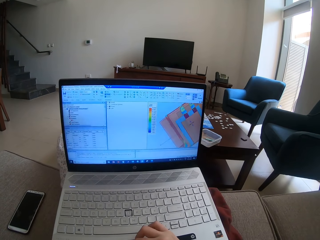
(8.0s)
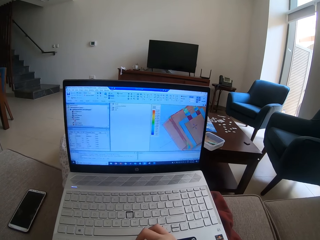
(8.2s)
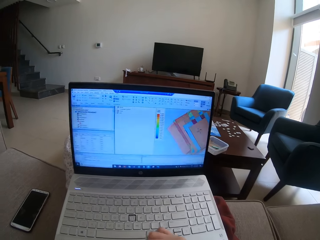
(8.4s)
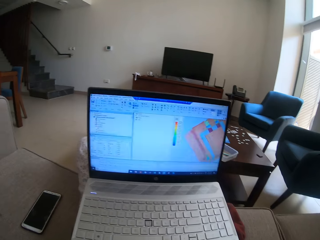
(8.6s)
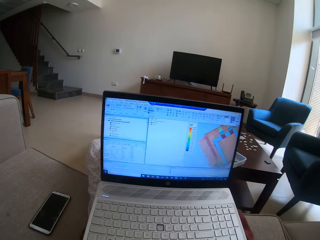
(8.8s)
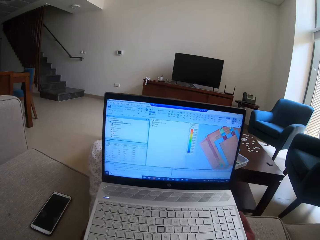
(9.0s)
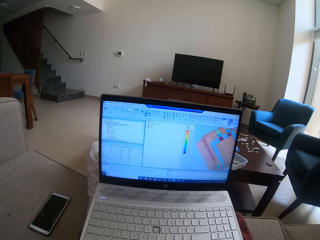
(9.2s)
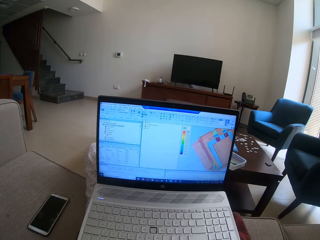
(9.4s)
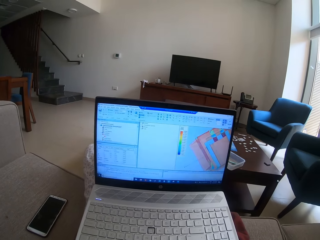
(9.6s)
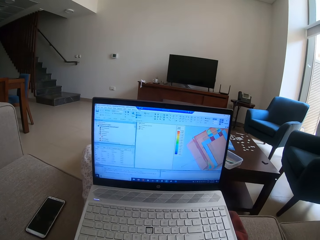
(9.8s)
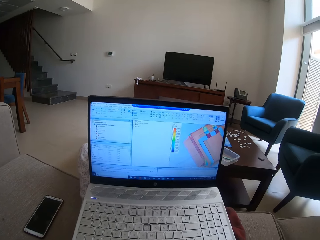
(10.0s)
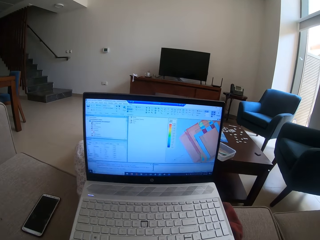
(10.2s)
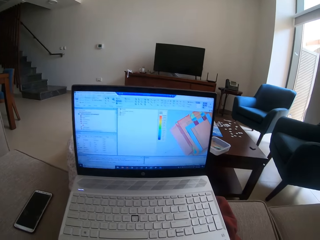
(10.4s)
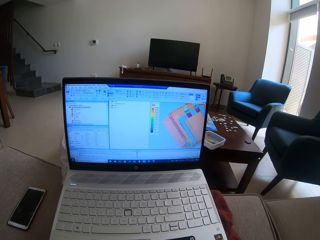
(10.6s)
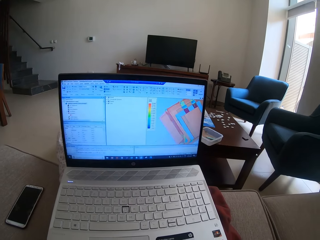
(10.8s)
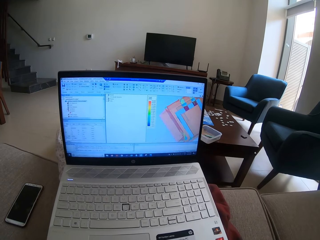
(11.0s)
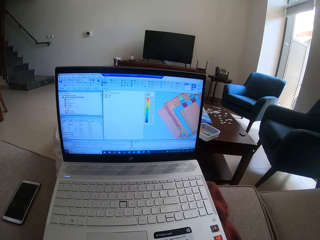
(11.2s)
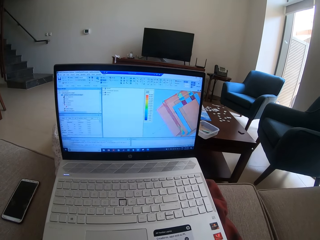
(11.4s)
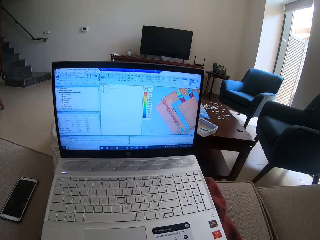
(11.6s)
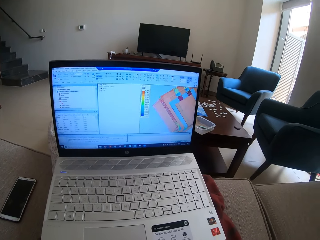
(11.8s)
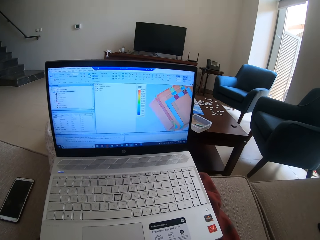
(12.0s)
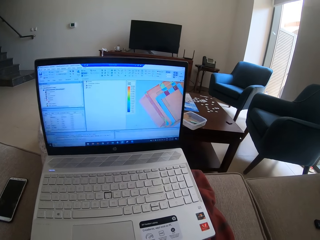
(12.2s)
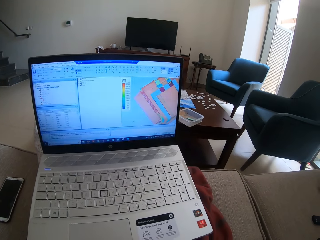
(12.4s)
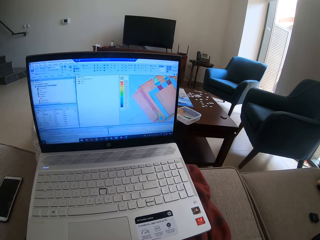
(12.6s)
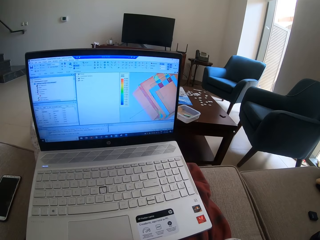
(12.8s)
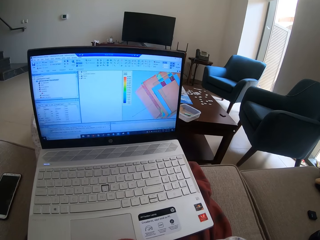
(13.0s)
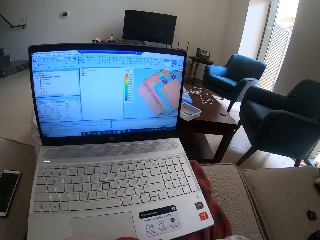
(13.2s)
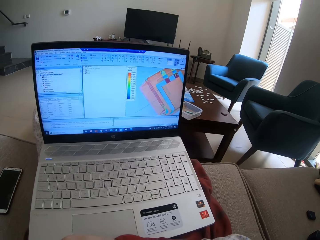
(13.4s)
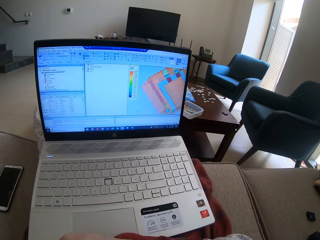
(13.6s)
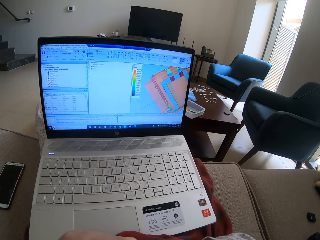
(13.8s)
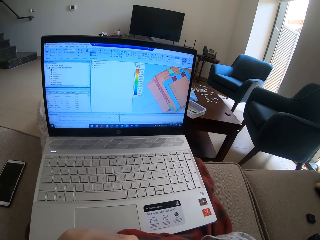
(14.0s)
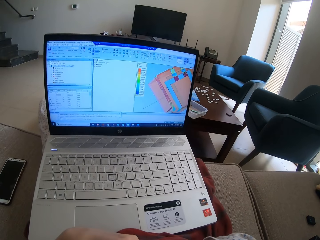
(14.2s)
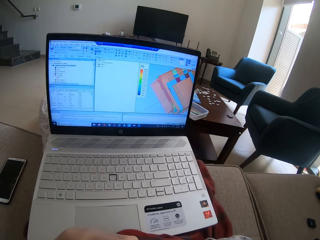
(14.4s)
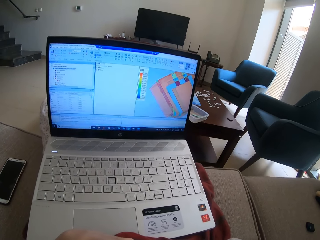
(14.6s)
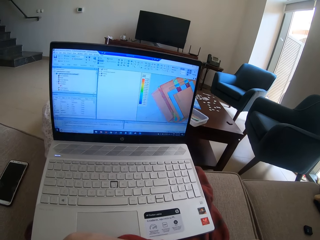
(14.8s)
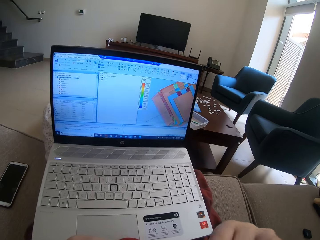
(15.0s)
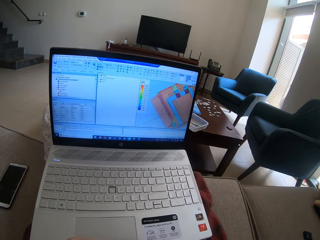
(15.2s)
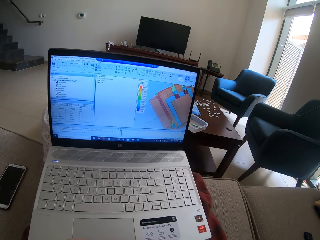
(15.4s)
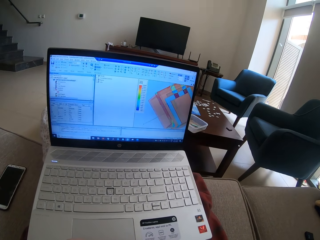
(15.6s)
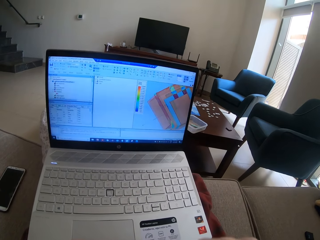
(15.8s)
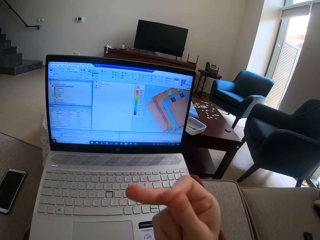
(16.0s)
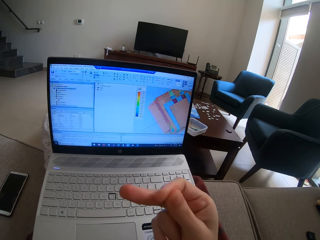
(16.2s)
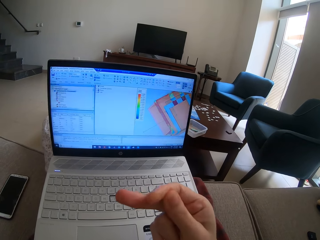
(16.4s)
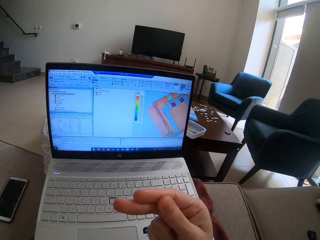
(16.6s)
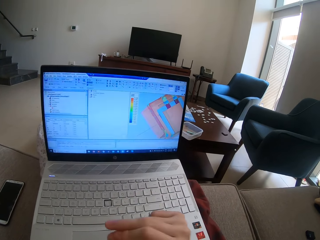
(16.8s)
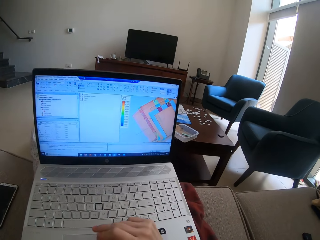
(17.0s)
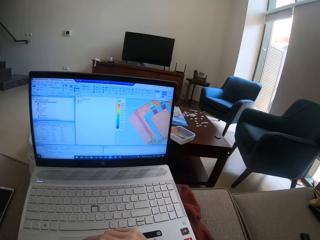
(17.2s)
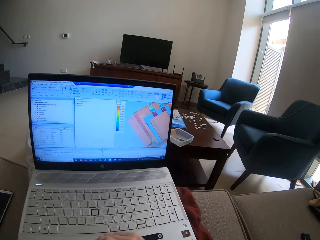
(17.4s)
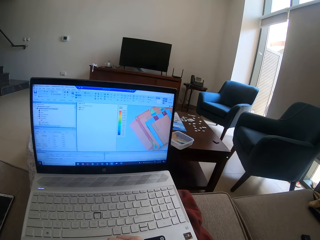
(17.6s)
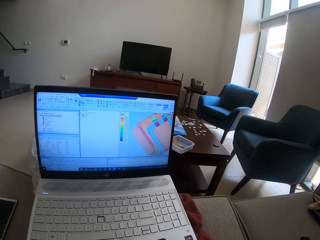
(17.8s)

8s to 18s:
The camera wearer types on the laptop keyboard. They read from the laptop on the table.

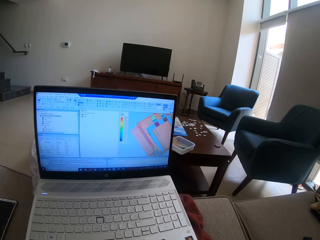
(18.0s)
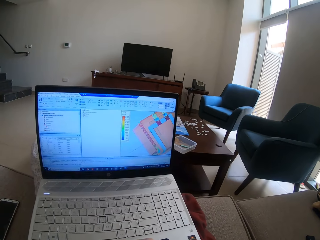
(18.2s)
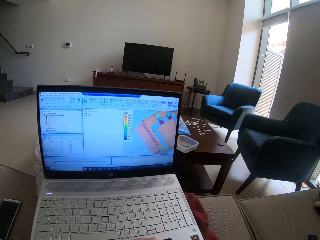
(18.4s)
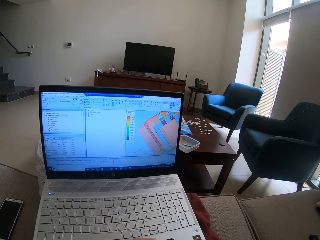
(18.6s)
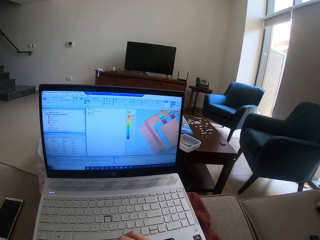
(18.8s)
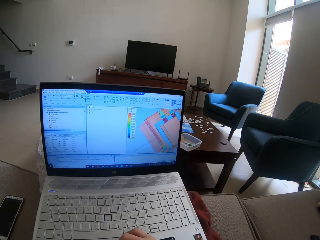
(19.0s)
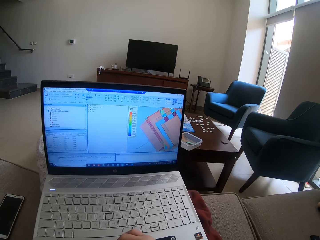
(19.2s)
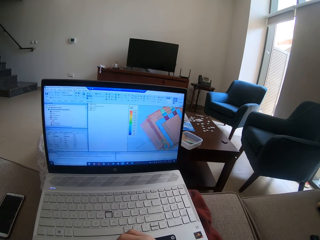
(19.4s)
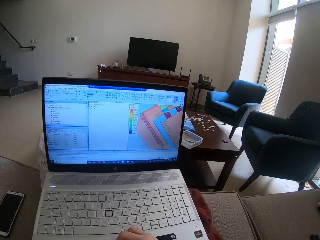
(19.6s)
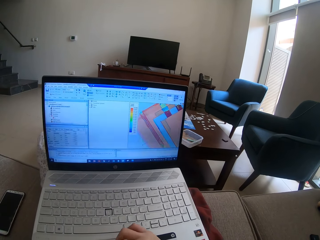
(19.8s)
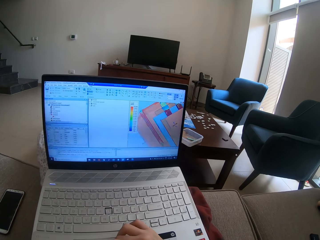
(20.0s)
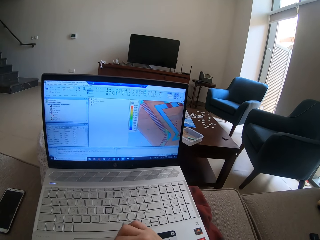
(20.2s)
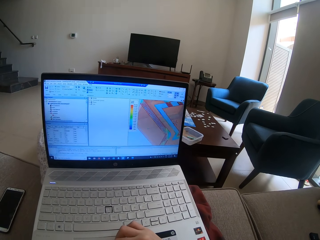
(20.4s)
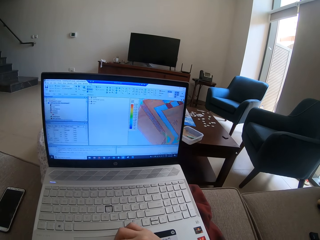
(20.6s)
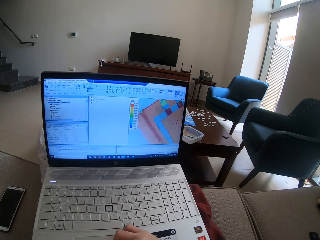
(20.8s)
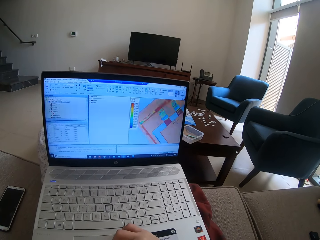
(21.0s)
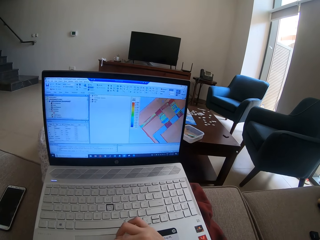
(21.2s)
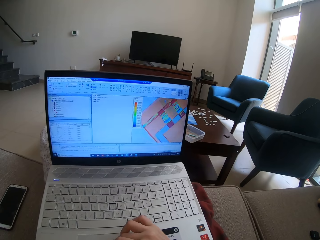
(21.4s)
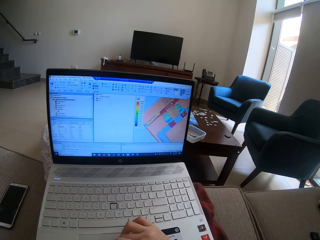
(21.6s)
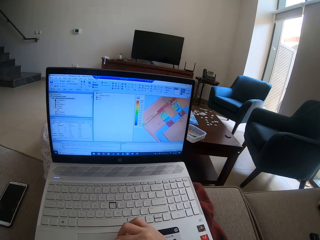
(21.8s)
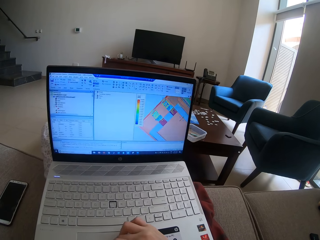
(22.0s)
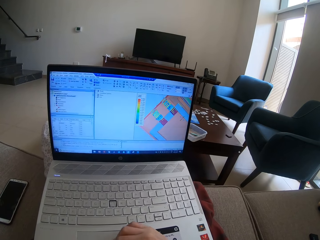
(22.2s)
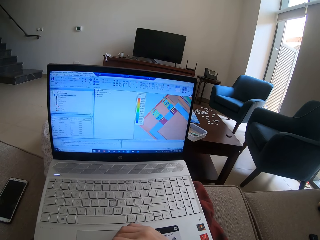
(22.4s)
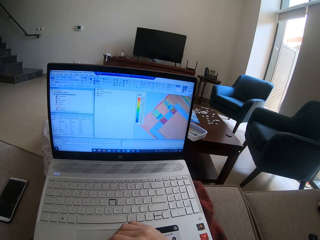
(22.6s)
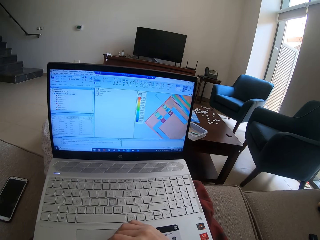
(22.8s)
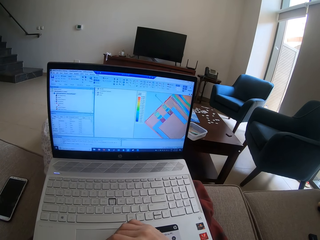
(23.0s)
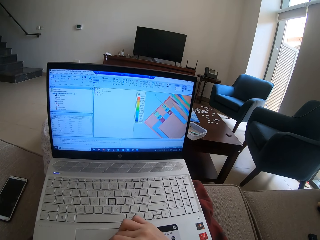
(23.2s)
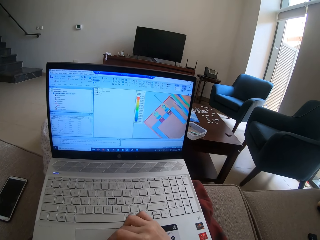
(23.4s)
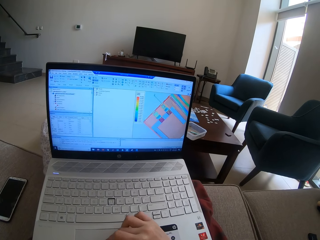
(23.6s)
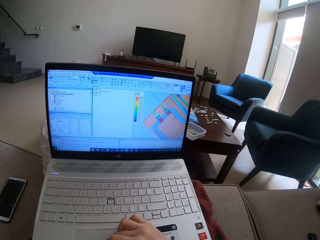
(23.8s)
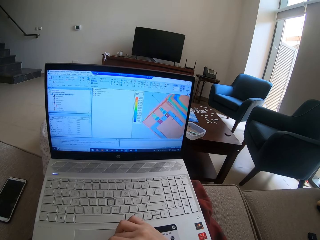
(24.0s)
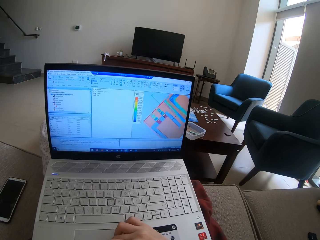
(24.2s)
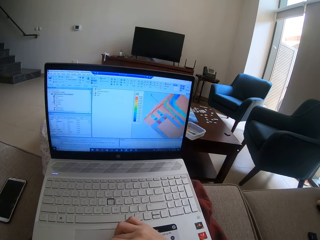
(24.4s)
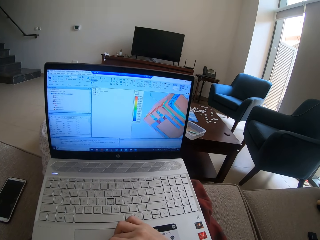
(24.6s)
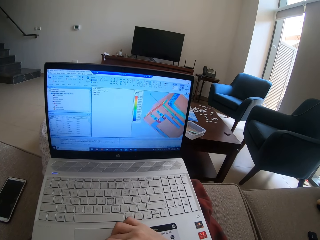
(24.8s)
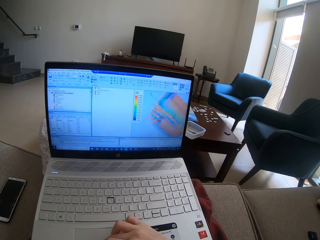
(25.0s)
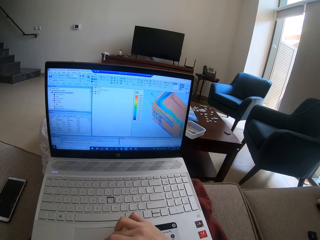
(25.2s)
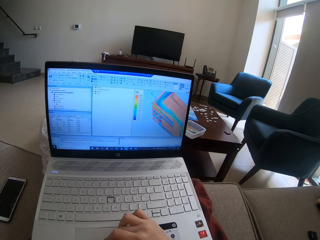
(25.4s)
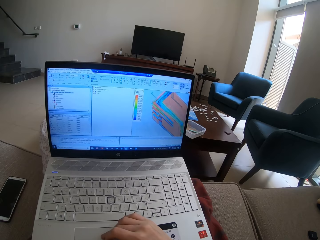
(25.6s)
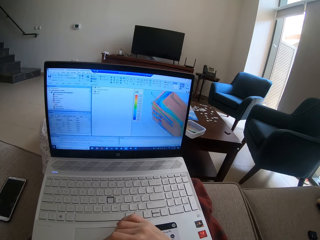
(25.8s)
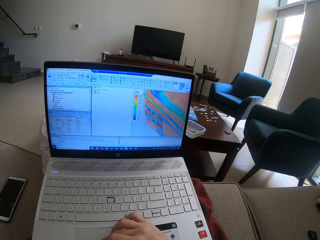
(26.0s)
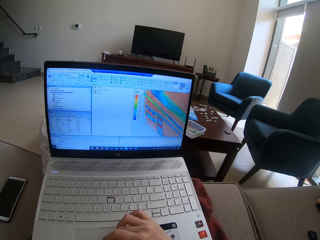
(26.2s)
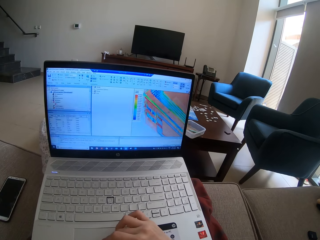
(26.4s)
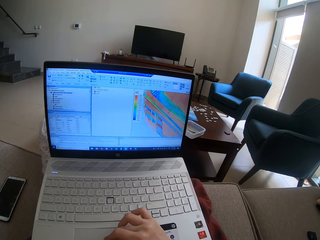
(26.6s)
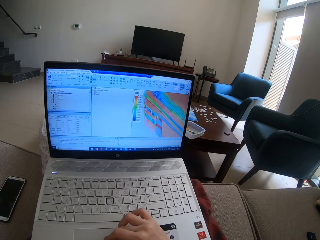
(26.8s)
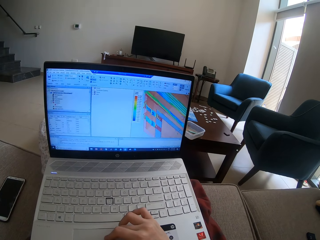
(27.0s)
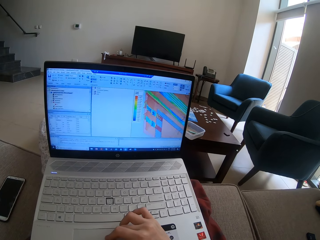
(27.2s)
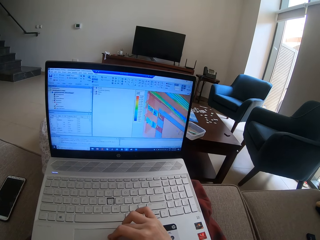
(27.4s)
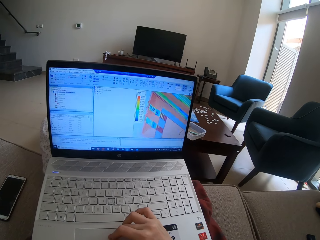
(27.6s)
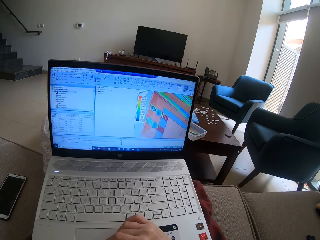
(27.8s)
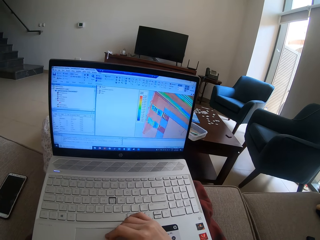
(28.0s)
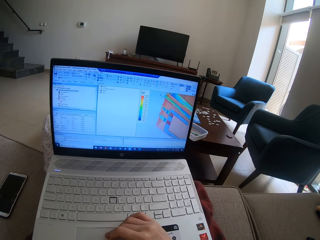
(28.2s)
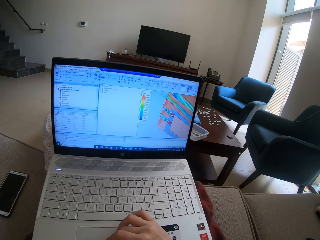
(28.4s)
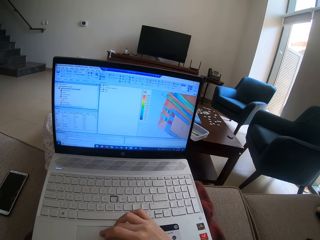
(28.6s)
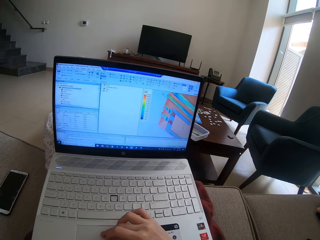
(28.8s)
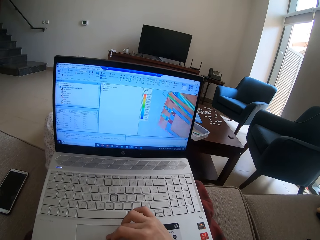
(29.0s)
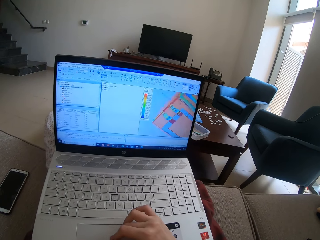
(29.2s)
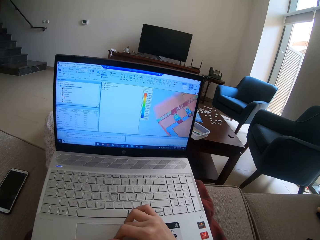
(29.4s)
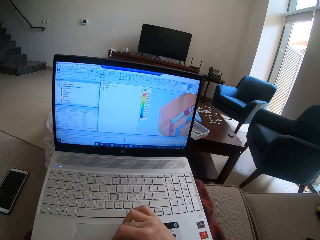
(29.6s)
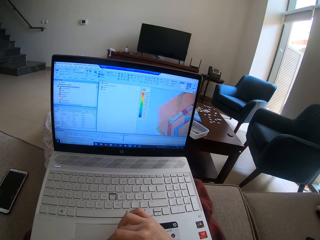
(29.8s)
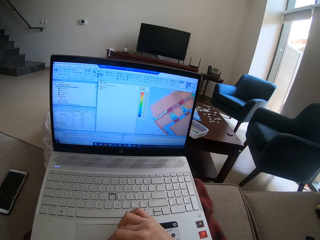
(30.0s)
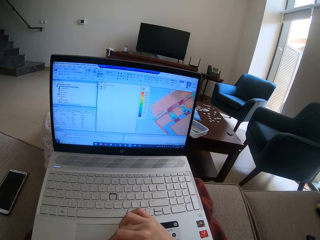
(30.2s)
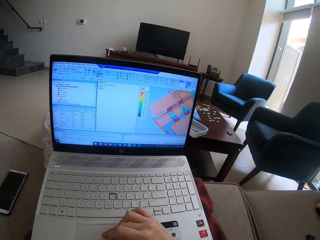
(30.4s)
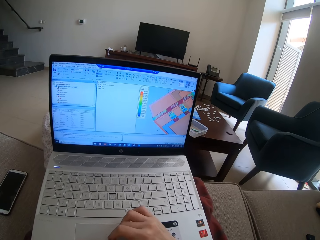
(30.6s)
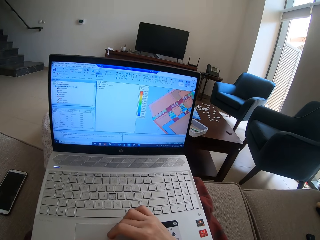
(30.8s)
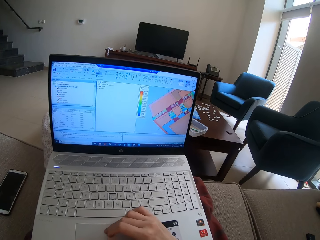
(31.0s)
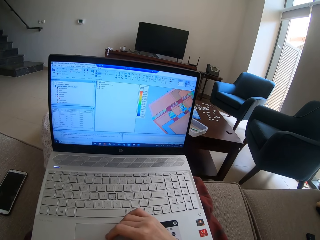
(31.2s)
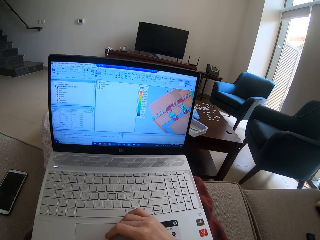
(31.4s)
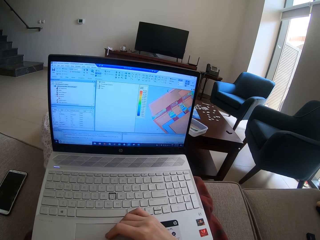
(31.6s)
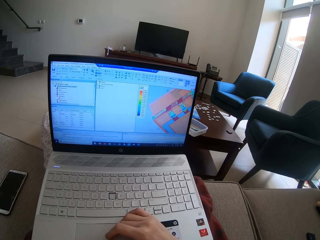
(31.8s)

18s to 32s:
The camera wearer scrolls on the laptop on the table. They operate the laptop.
